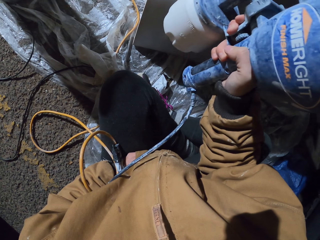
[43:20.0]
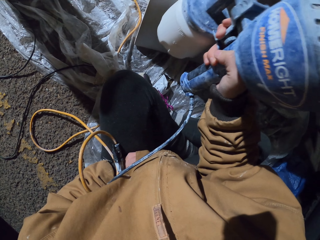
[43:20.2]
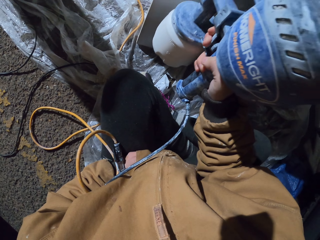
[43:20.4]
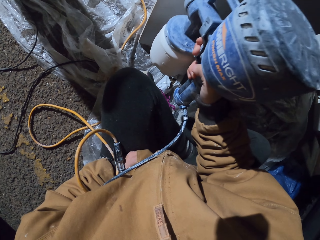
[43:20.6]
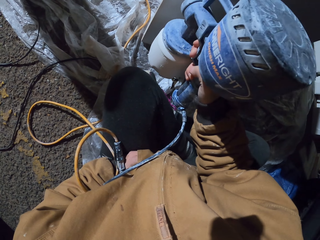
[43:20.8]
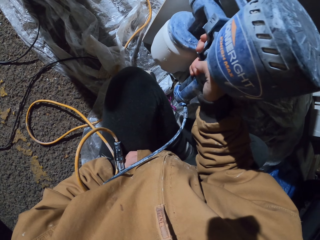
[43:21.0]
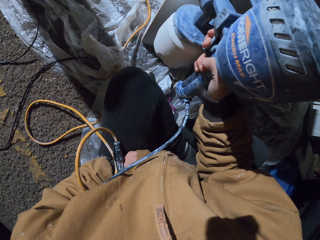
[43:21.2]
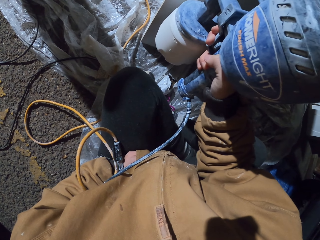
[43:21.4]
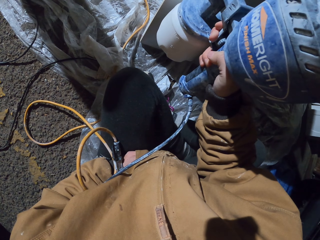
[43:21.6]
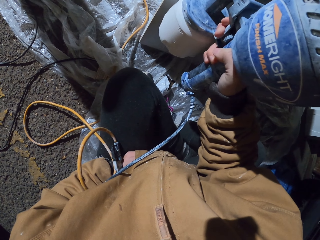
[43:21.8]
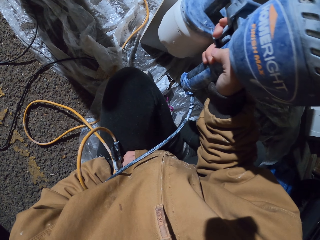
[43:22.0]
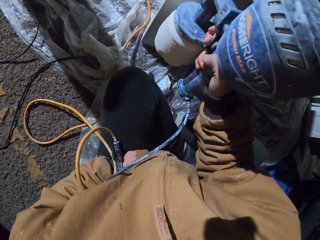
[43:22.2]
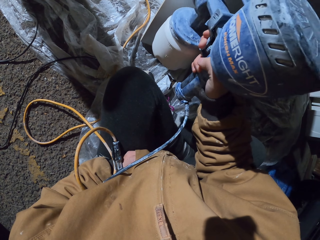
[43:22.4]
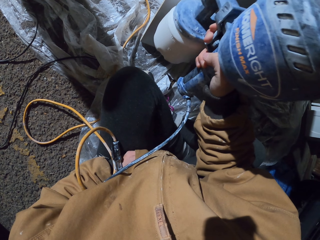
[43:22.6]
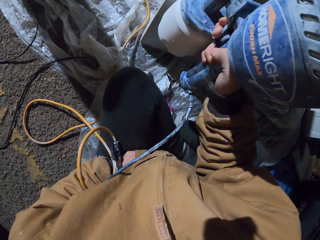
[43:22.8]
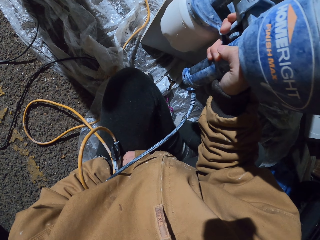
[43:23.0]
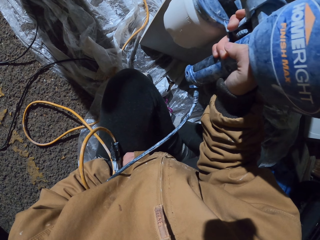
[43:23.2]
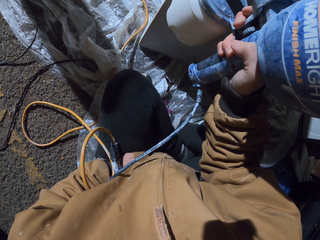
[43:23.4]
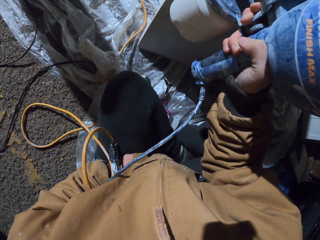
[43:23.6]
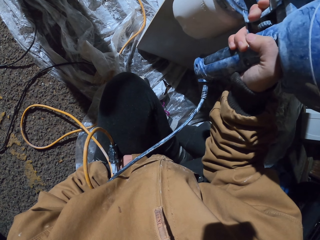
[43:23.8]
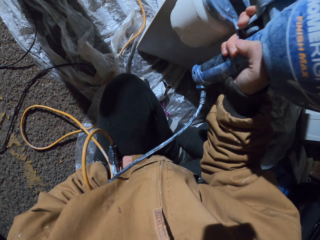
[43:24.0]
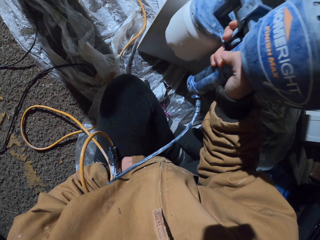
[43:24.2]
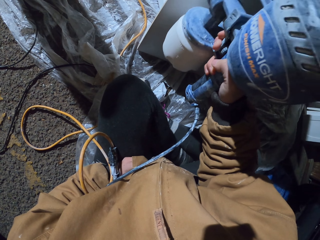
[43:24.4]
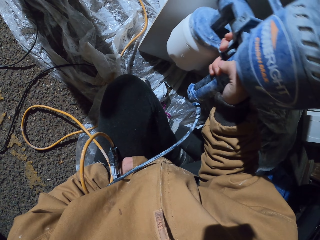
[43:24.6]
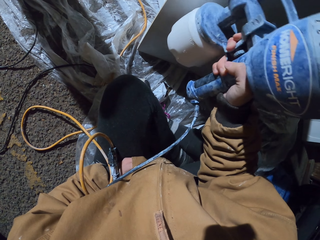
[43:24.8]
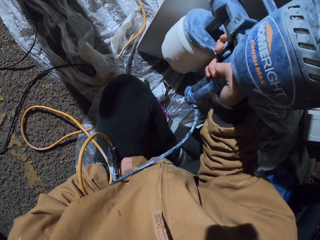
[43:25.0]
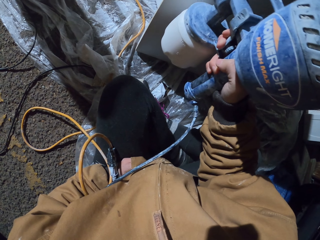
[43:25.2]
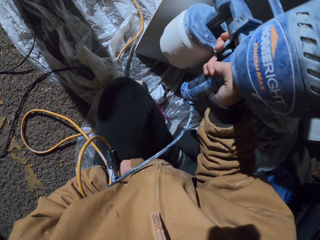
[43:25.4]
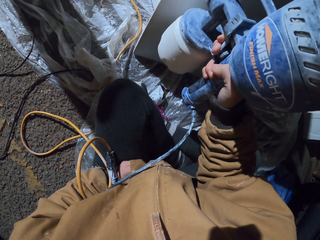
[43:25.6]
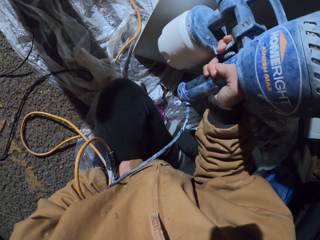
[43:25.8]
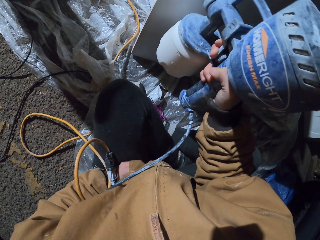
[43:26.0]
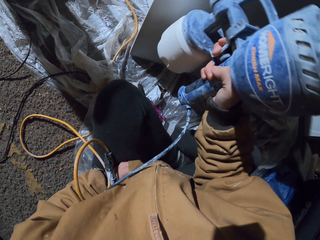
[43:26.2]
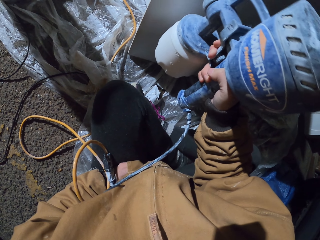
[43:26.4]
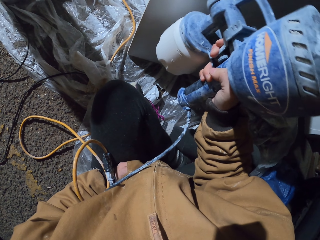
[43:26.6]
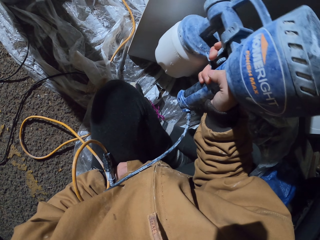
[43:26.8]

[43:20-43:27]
The camera wearer sprays the wood.

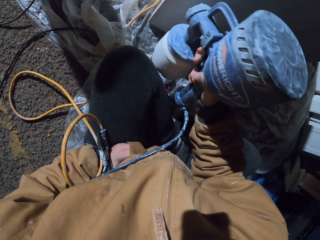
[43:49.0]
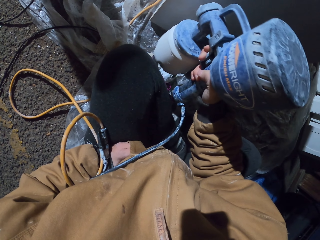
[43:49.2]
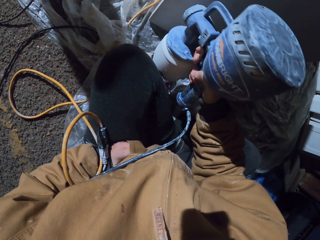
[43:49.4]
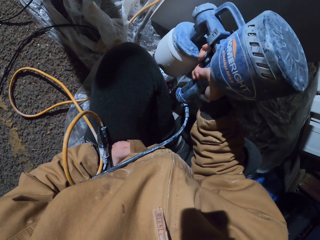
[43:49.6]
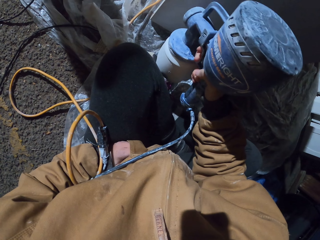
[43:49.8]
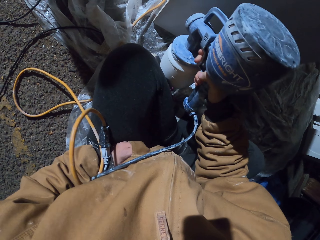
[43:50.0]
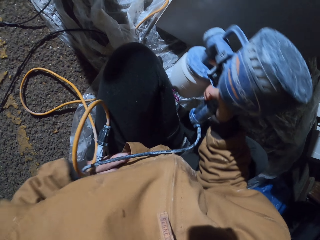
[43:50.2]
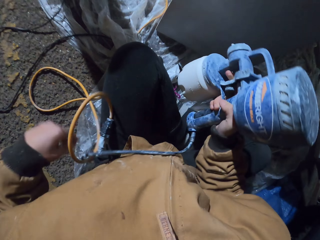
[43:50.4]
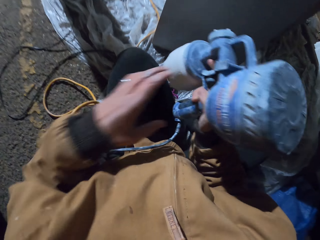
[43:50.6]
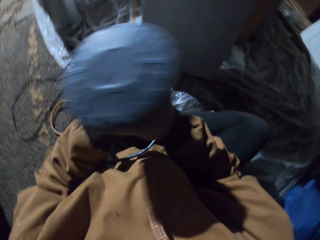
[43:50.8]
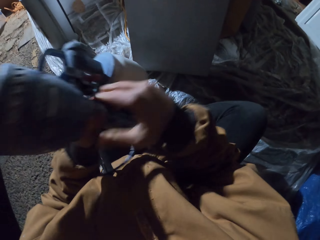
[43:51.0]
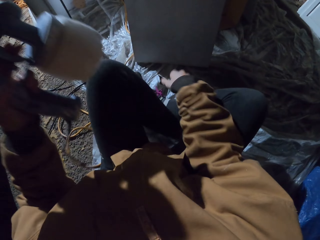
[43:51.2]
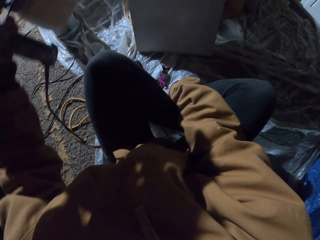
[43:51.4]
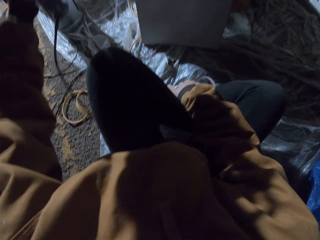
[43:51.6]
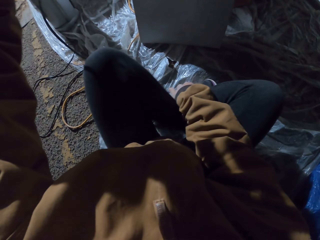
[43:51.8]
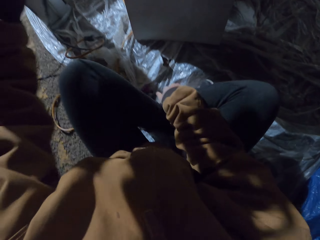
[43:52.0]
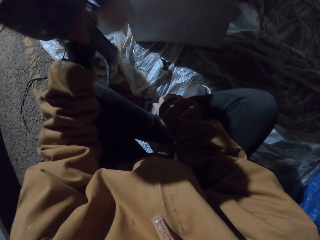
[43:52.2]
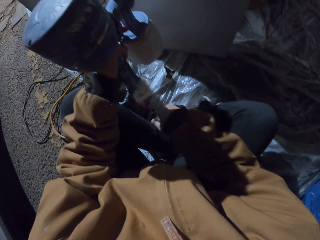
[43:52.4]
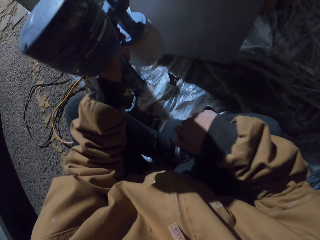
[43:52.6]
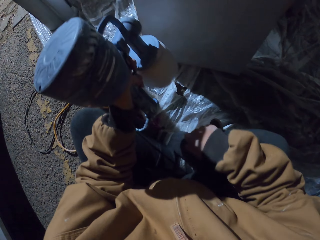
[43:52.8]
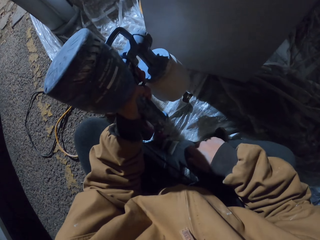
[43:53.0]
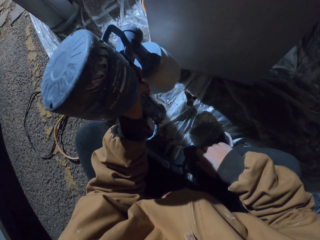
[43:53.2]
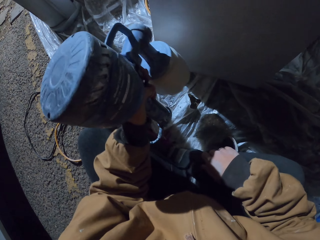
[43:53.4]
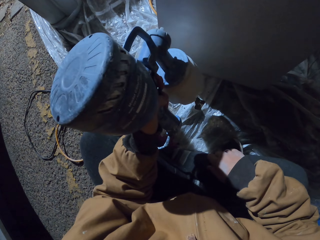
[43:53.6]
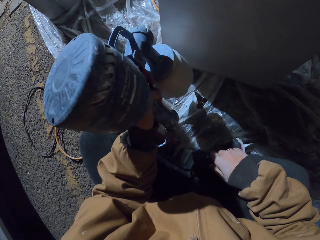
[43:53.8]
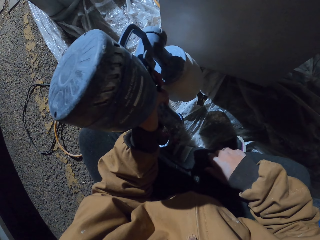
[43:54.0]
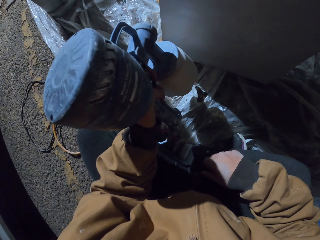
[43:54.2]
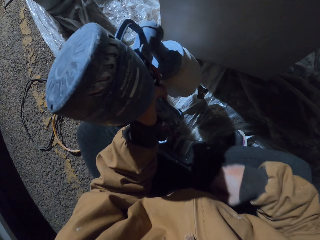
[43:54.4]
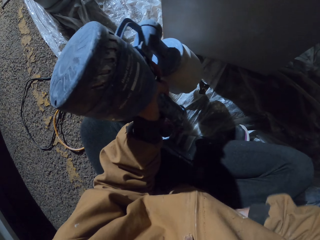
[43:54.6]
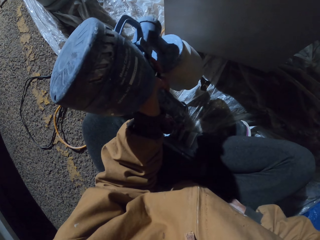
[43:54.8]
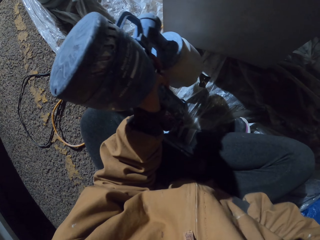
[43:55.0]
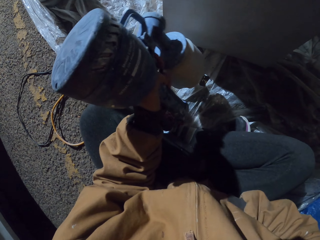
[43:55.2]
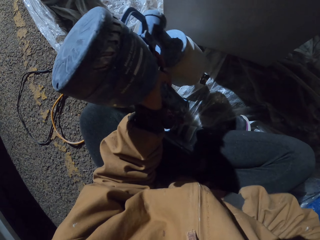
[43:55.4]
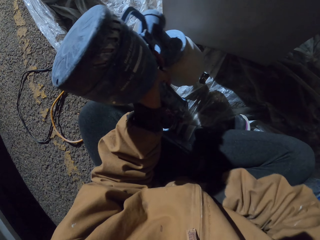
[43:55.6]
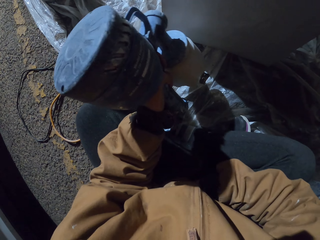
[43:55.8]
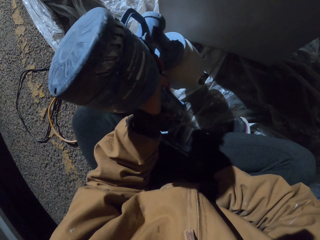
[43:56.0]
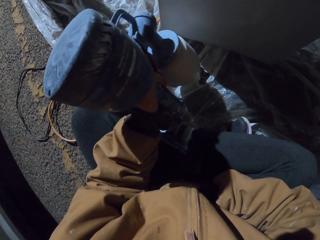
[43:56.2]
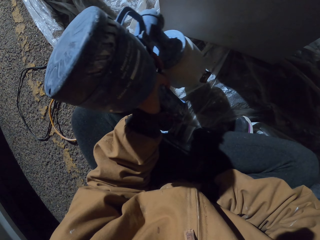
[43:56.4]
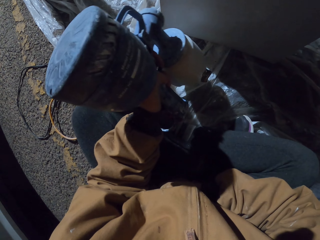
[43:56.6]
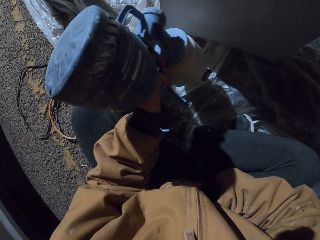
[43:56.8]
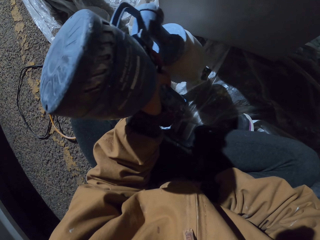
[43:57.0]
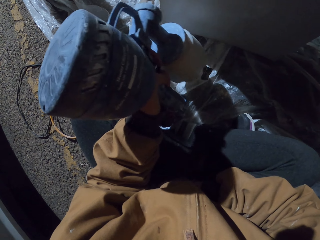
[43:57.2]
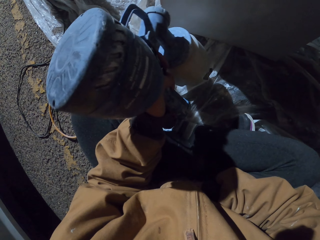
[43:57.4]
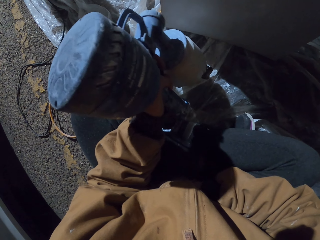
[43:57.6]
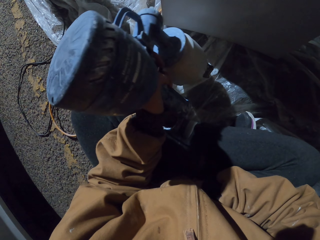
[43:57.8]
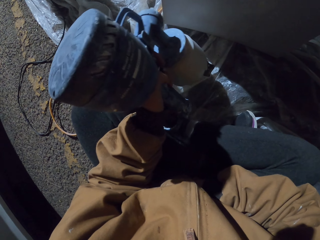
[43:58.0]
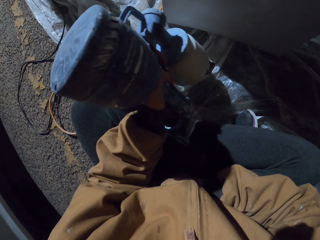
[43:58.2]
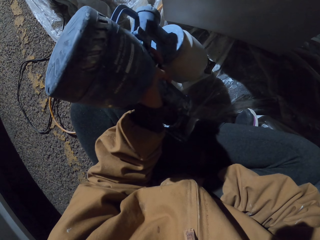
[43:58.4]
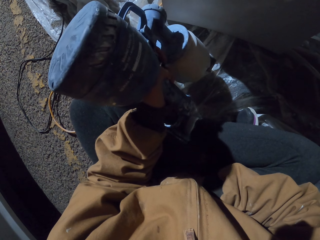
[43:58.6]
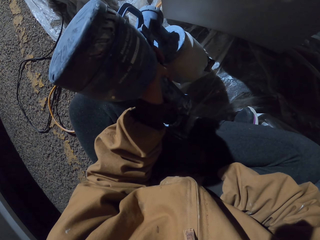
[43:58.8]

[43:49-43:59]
The camera wearer holds the spray gun. They move their hand. They change hands. They hold the spray gun. They spray the wood.

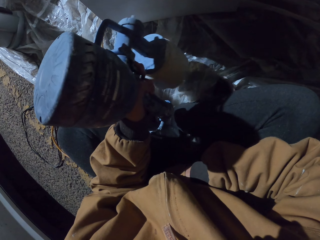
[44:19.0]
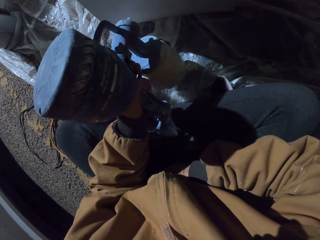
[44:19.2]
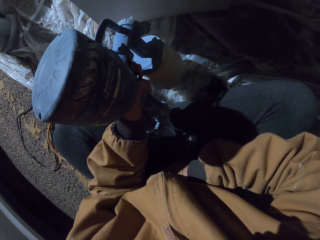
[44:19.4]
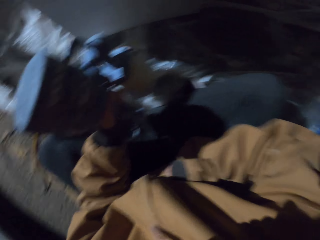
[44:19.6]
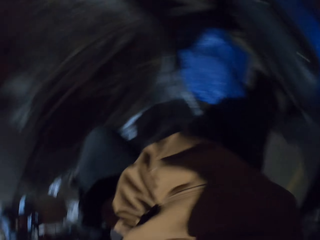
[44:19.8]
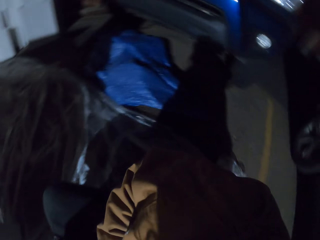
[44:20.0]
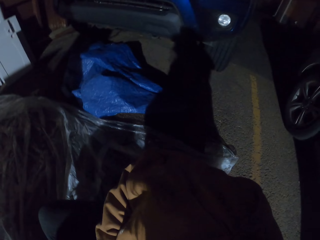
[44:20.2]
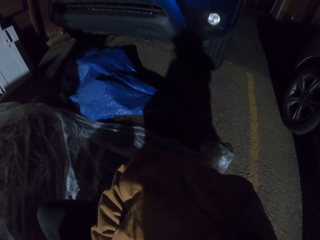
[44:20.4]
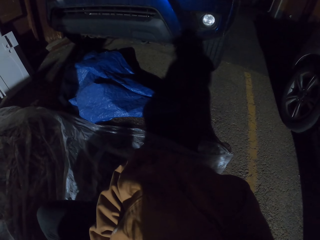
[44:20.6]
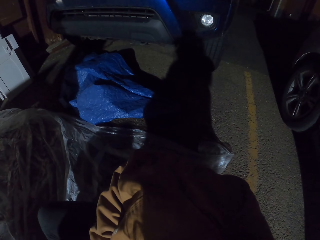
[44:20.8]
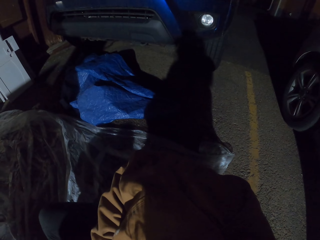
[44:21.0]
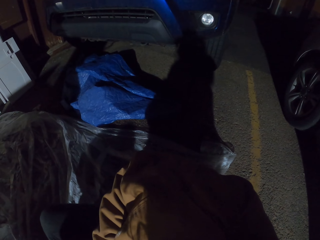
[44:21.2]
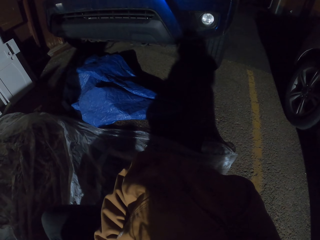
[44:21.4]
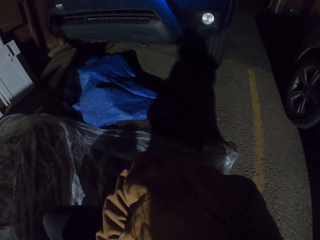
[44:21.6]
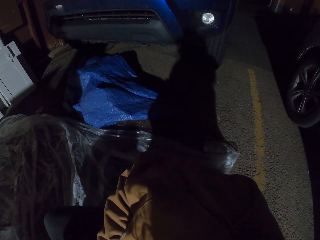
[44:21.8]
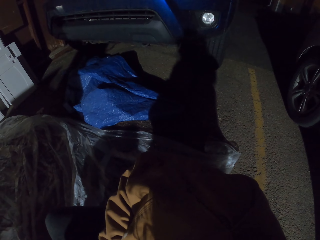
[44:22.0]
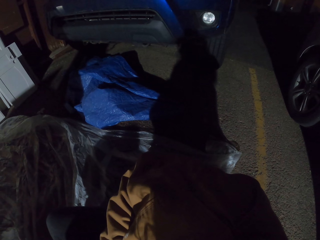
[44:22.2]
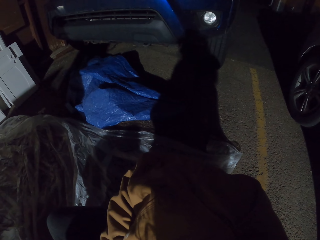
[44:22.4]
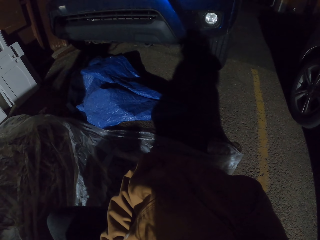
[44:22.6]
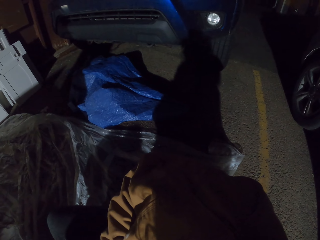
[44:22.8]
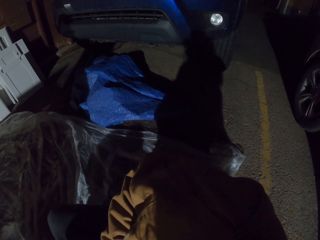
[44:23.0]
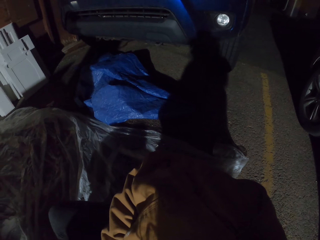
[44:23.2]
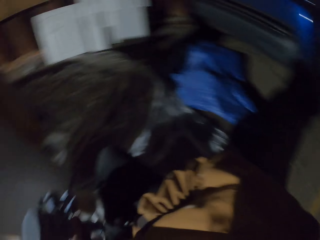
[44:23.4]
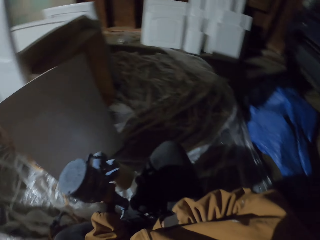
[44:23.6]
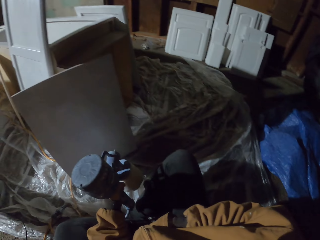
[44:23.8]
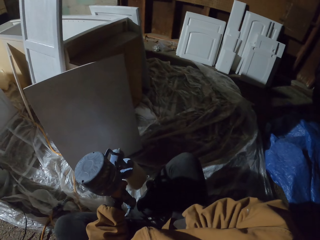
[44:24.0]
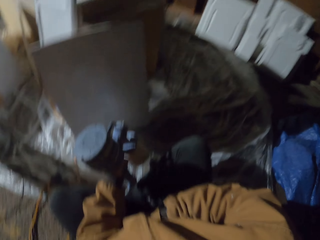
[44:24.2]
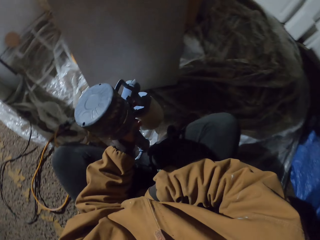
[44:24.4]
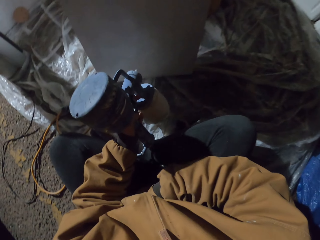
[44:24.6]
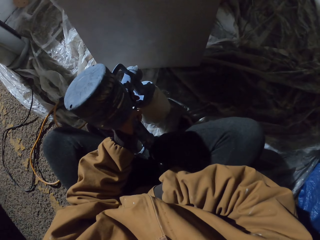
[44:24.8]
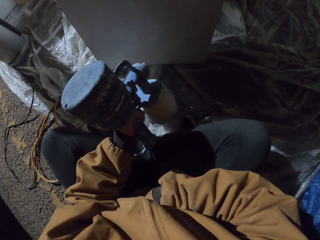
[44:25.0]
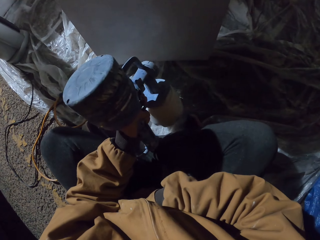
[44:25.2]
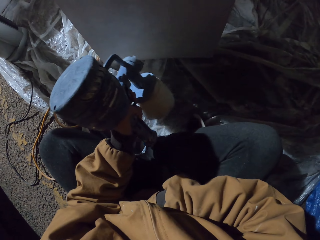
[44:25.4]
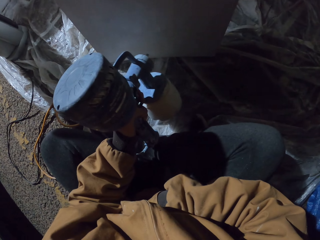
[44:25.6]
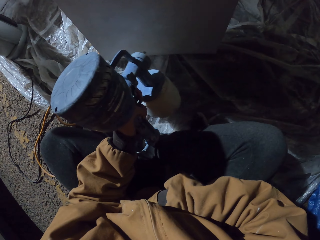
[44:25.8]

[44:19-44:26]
The camera wearer looks around. They spray the wood.
